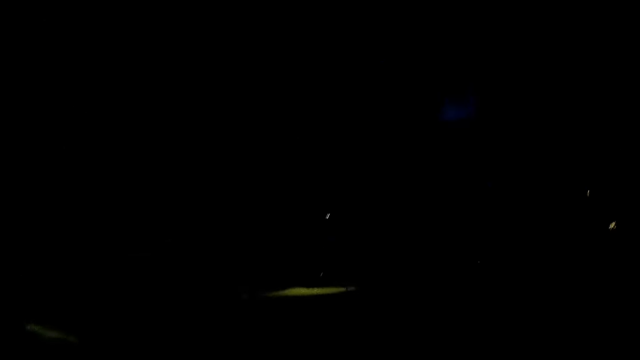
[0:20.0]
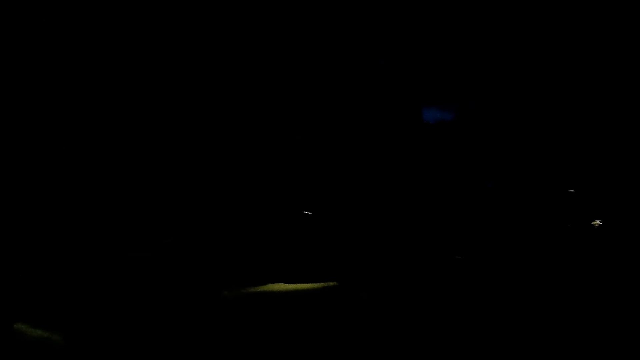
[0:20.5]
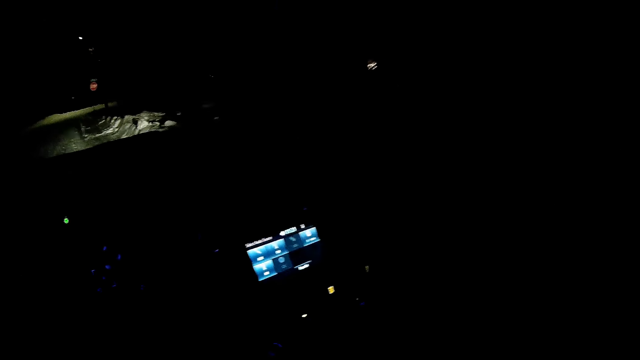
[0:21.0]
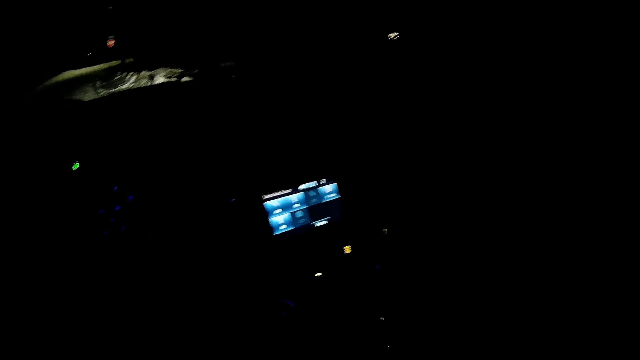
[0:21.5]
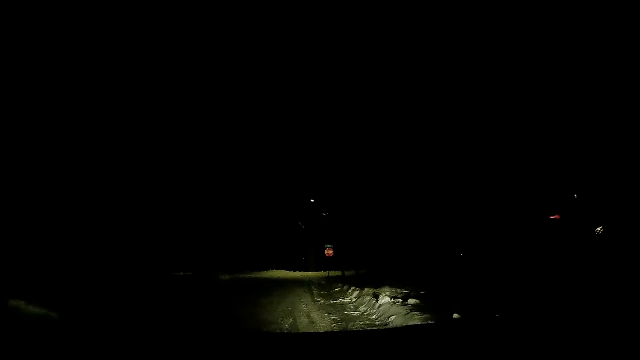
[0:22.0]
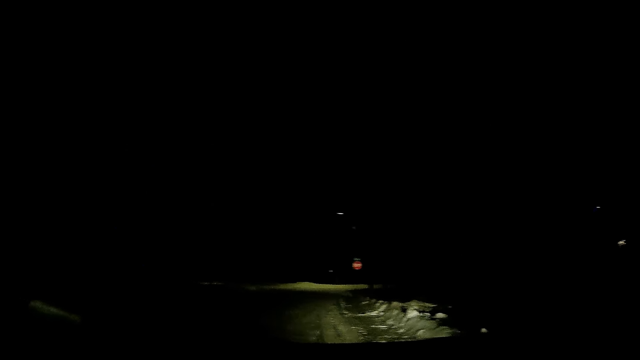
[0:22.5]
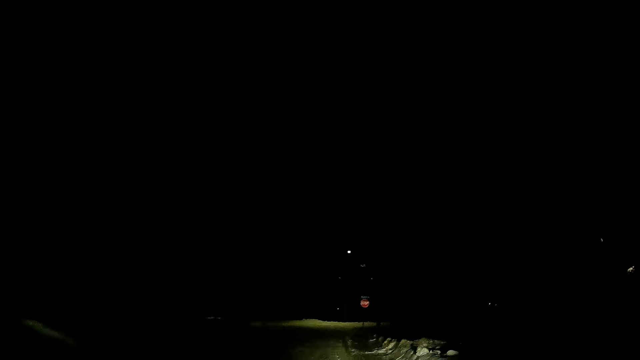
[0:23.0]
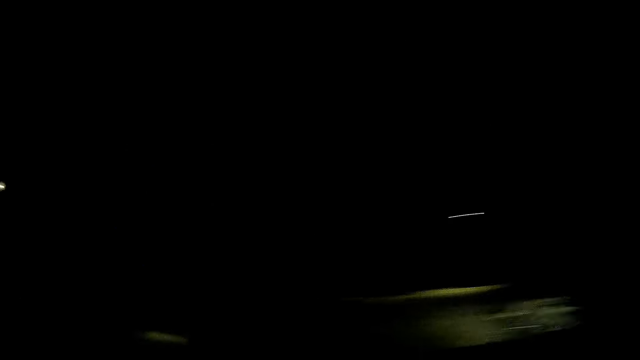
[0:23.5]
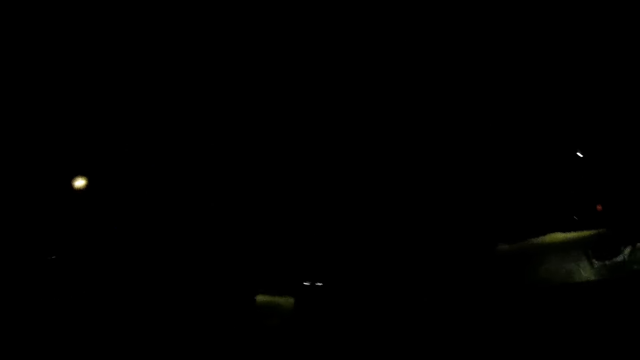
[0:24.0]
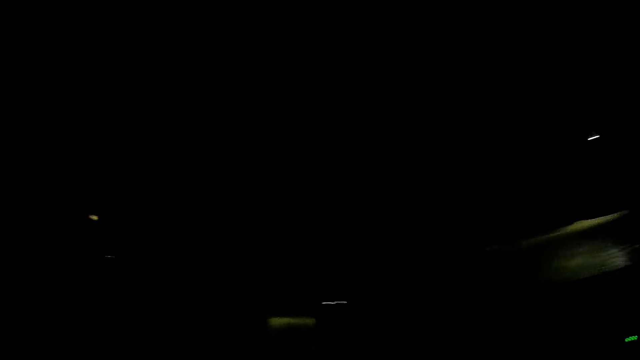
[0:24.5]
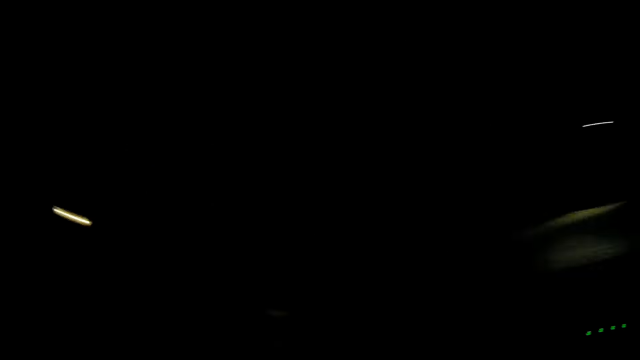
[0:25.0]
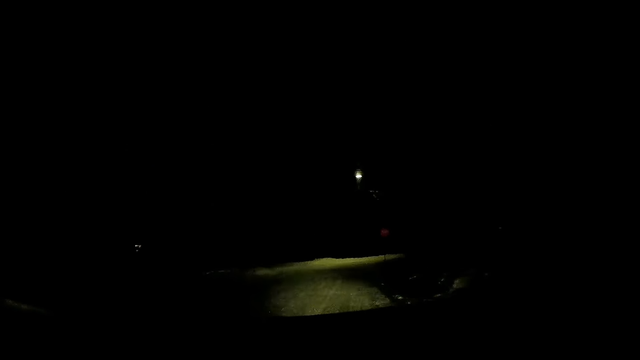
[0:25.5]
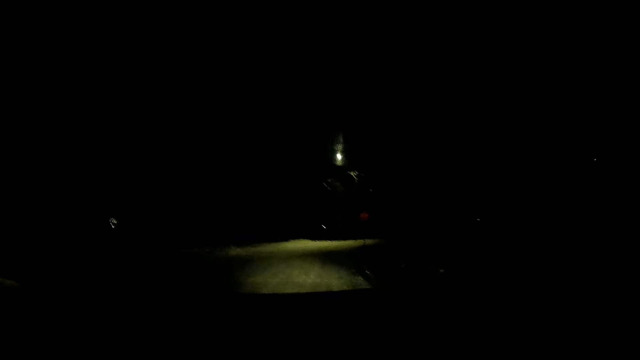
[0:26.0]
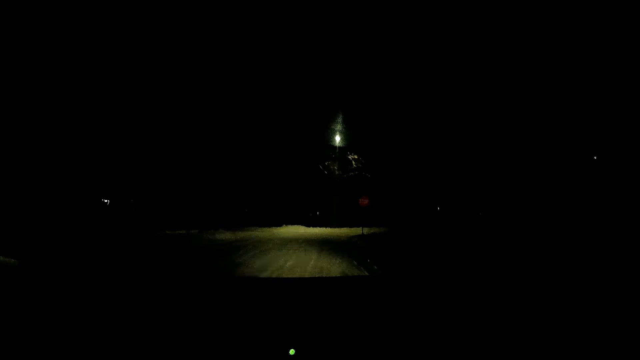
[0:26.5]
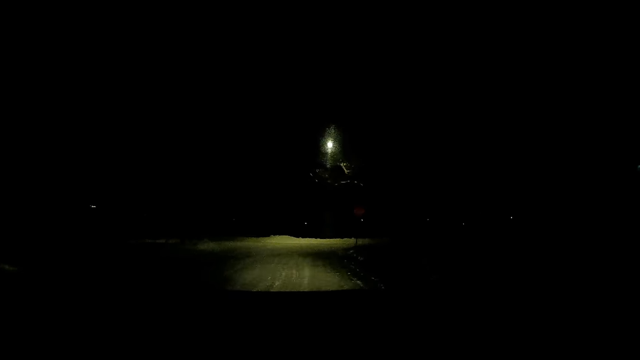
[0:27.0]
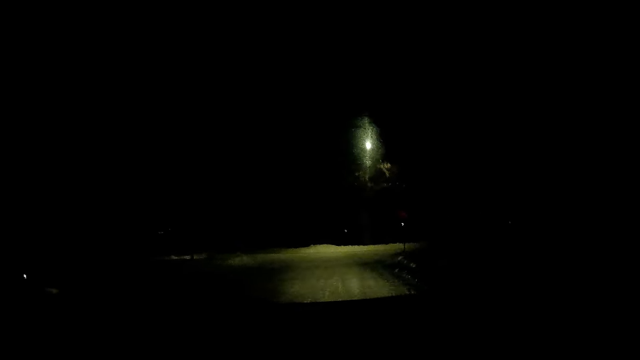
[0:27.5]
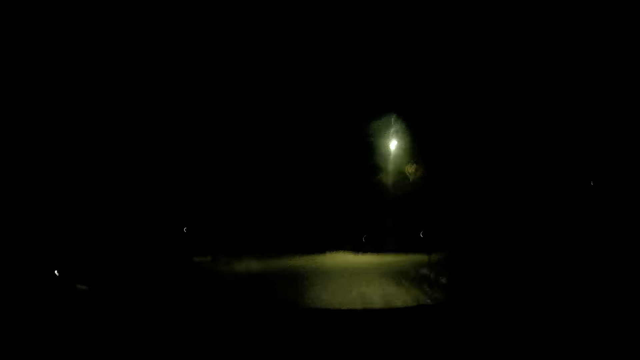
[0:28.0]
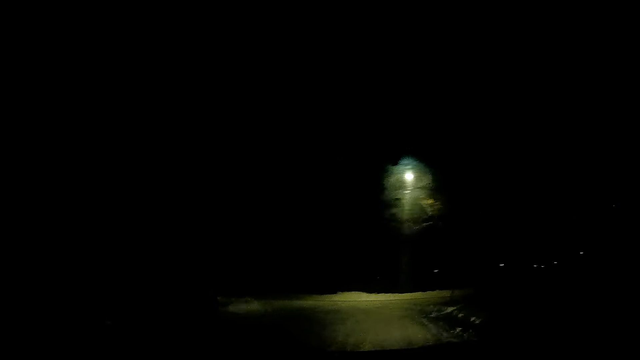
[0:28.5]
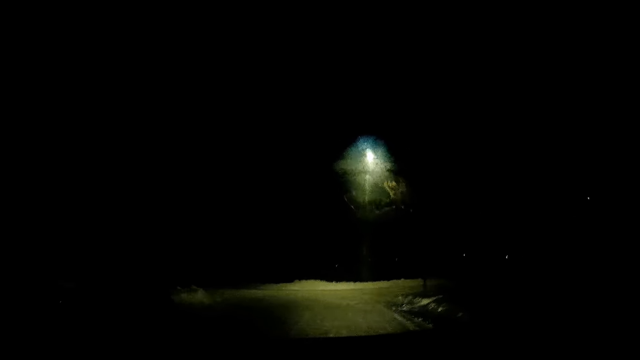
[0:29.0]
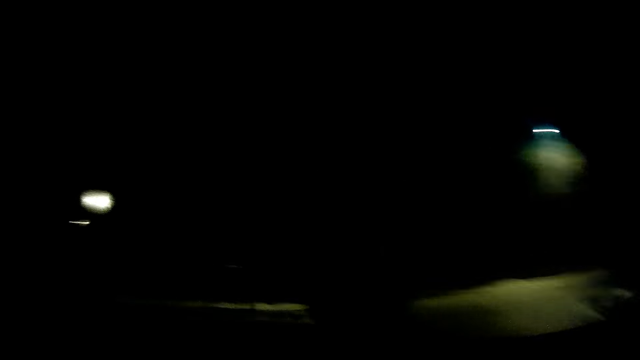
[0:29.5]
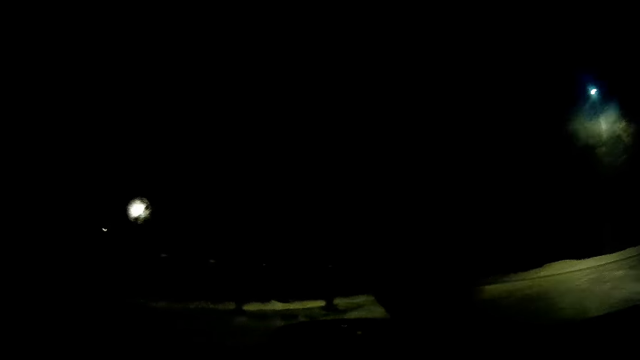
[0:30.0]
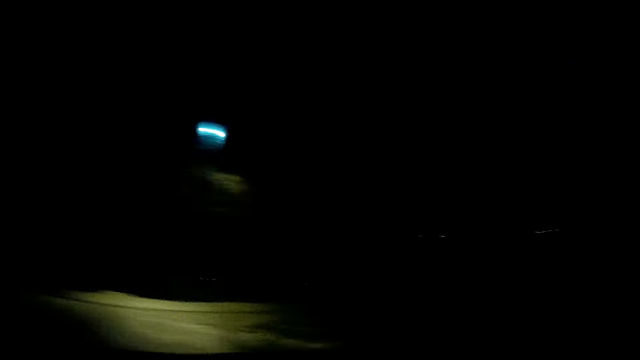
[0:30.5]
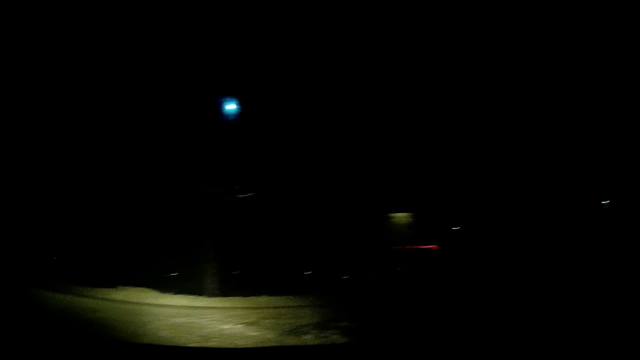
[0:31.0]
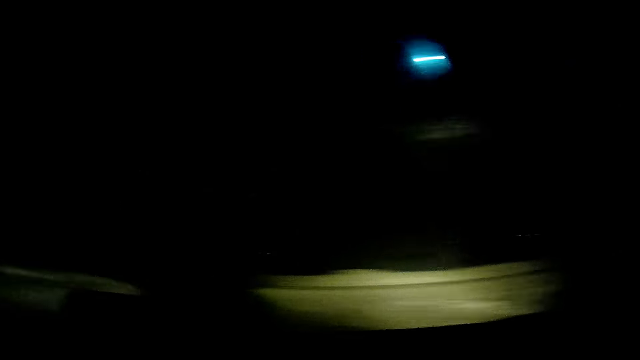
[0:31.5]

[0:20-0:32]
The camera wearer drives the car forward. They drive the car forward.

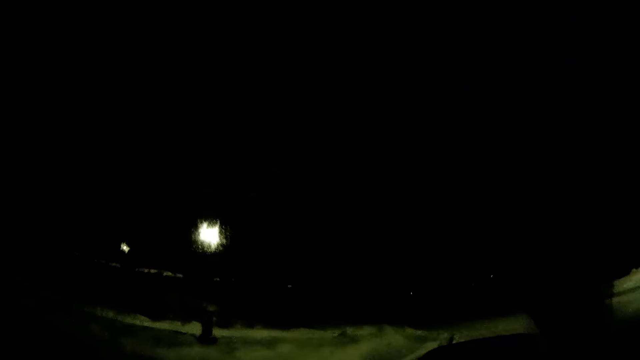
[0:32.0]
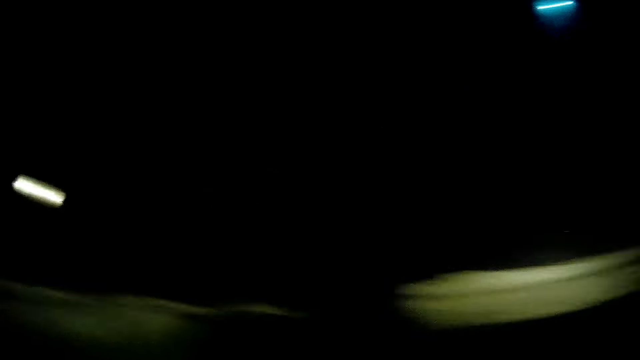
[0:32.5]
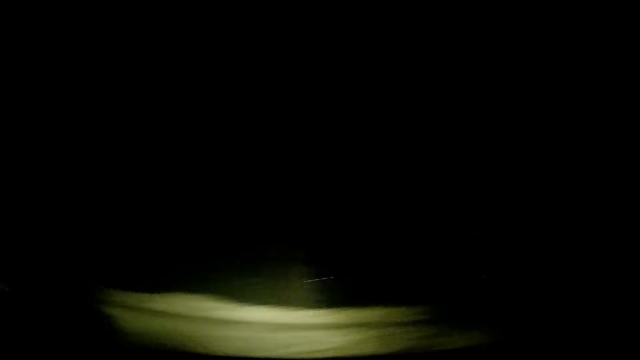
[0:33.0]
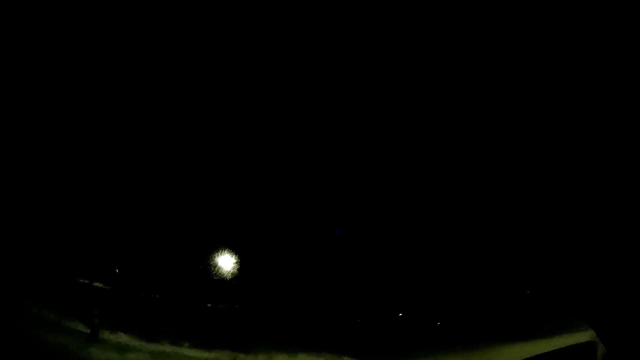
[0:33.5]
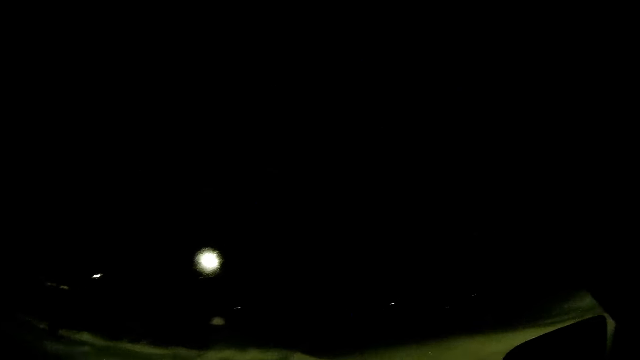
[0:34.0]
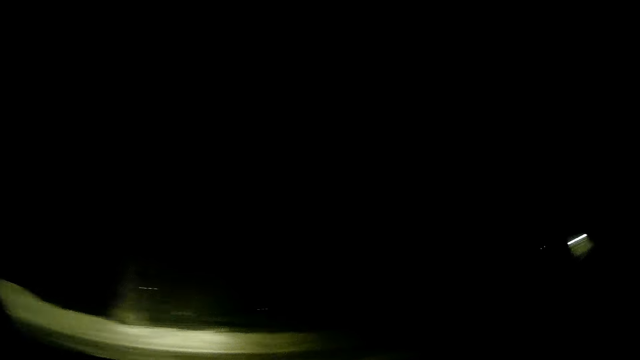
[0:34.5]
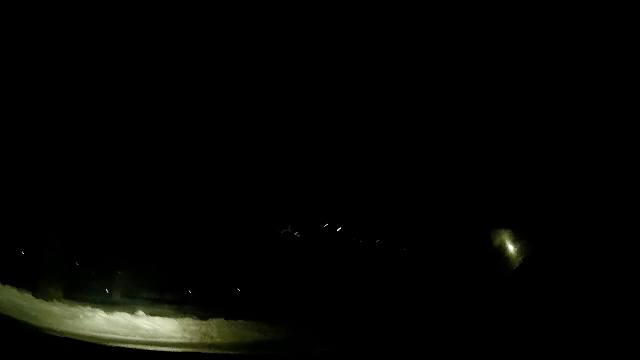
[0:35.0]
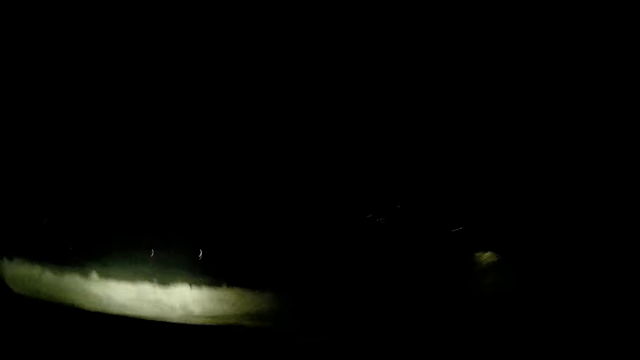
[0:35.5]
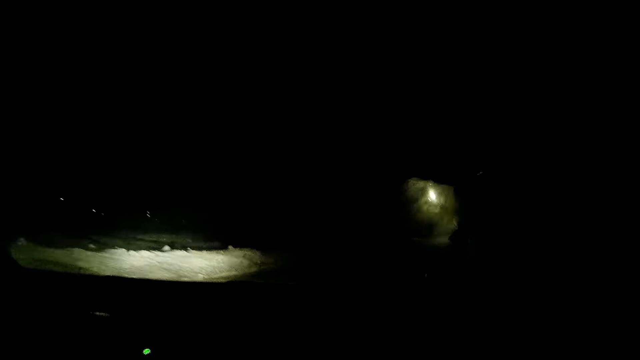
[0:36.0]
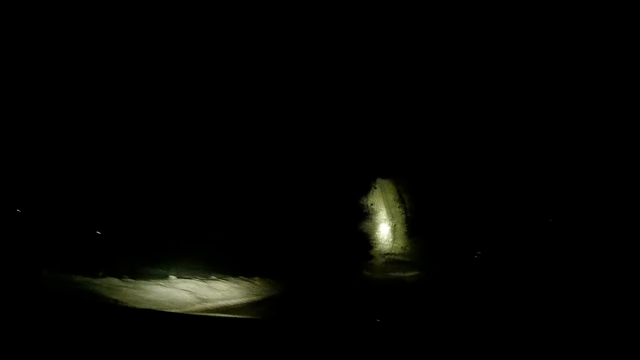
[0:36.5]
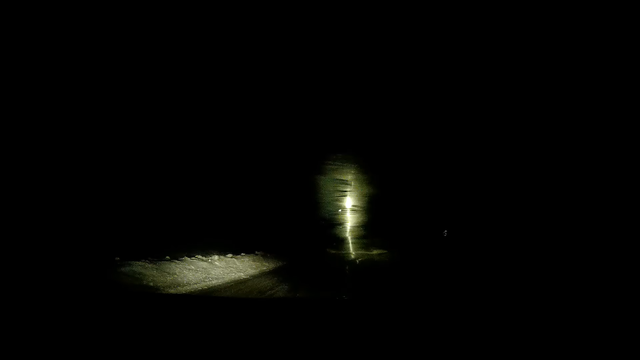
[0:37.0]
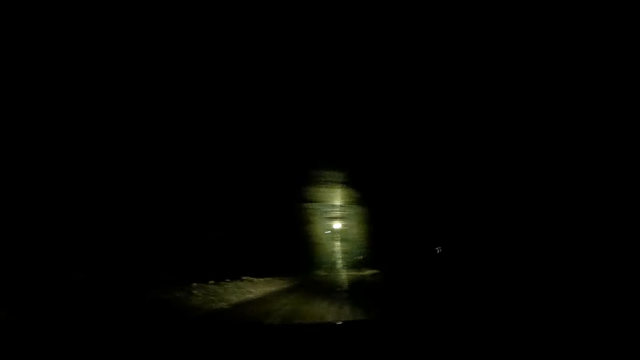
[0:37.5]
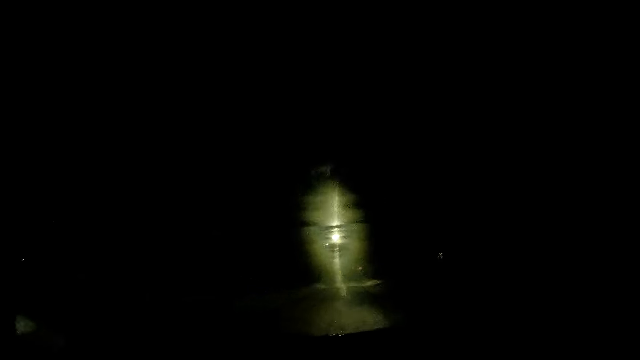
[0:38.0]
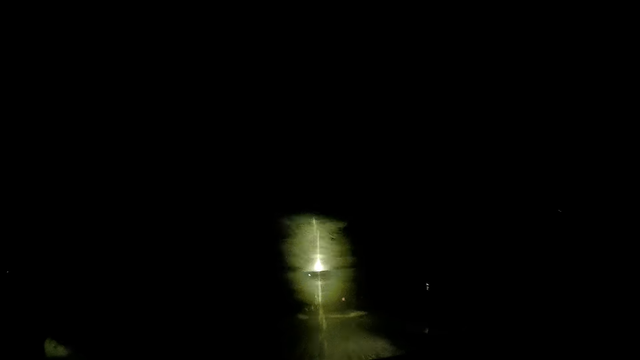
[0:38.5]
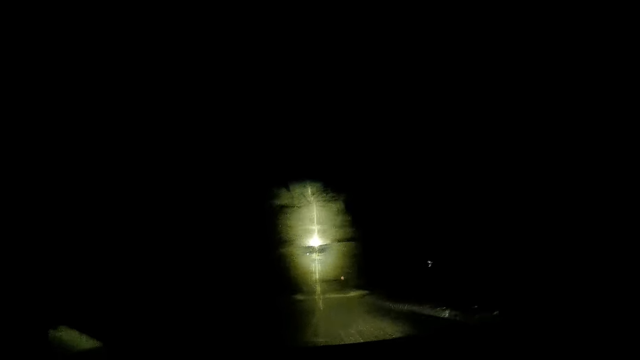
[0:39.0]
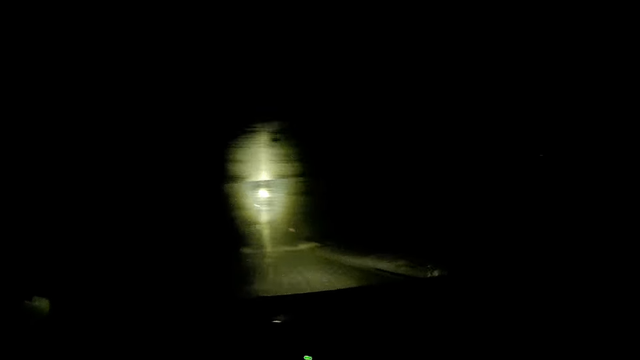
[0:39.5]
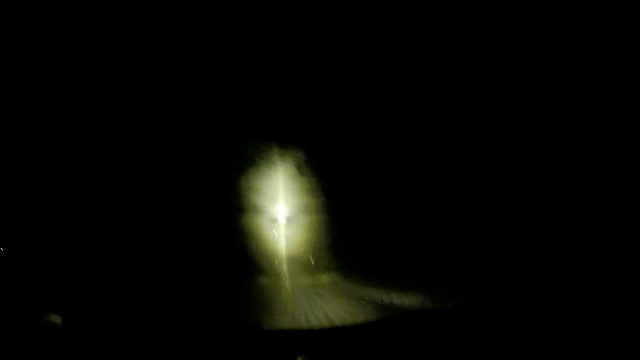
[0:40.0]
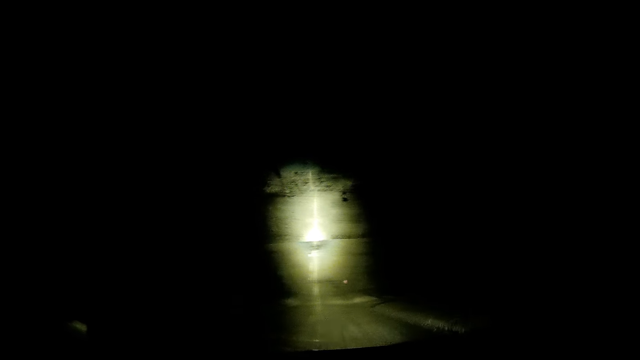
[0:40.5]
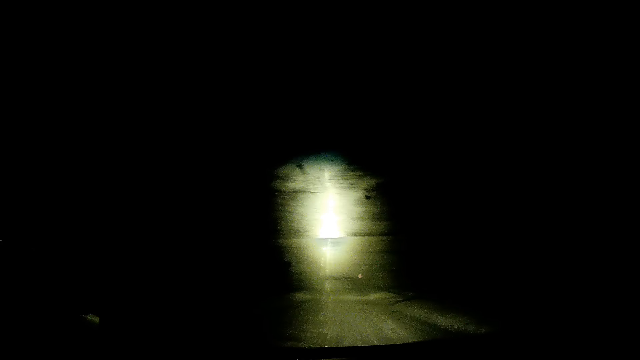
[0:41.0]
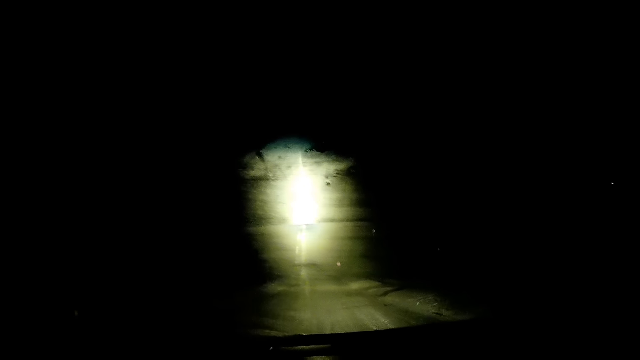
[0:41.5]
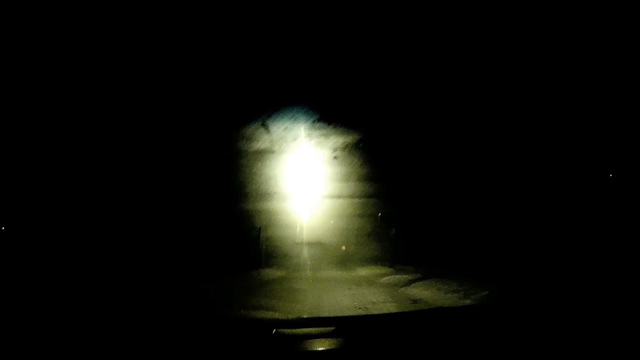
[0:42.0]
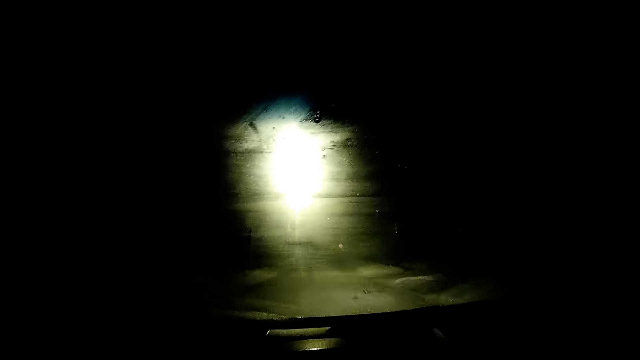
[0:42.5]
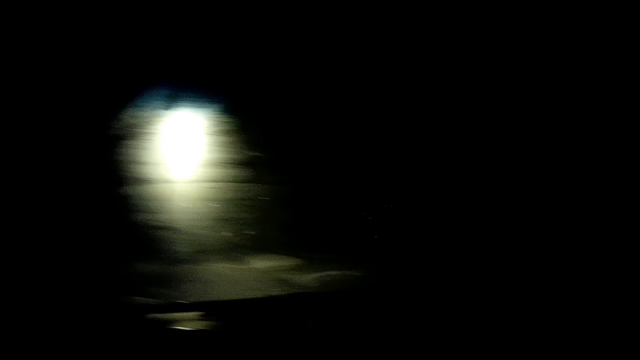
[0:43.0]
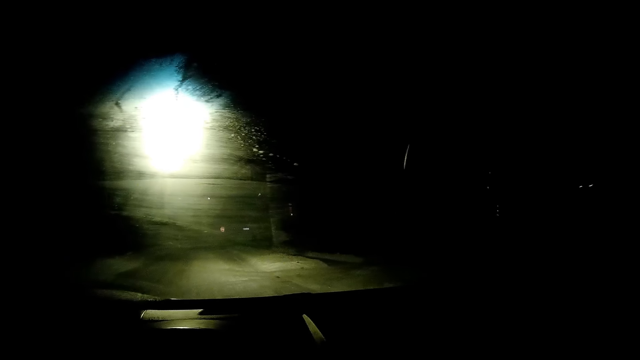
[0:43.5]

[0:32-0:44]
The camera wearer drives the car to the right. They drive the car forward.
